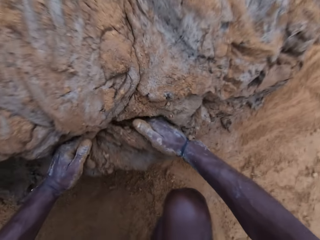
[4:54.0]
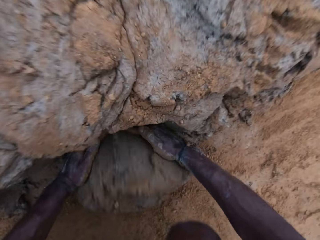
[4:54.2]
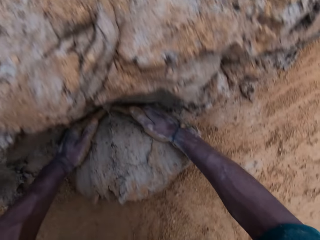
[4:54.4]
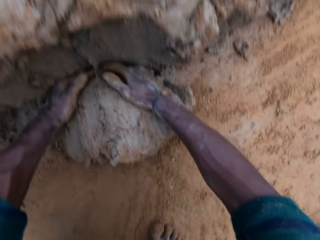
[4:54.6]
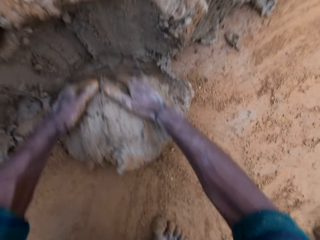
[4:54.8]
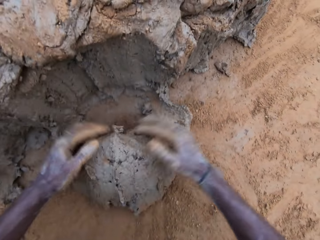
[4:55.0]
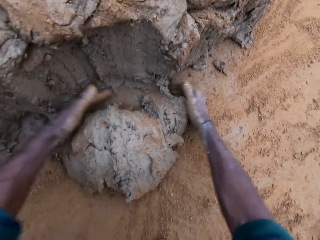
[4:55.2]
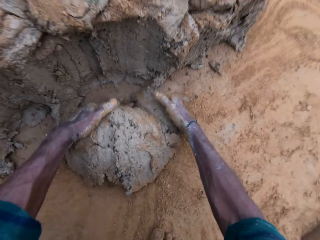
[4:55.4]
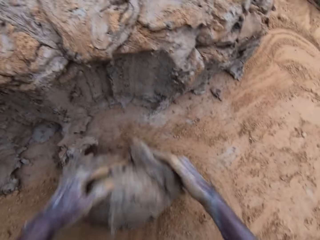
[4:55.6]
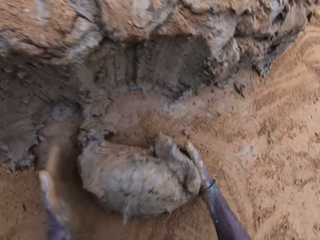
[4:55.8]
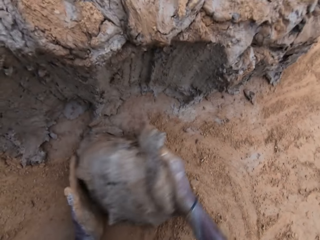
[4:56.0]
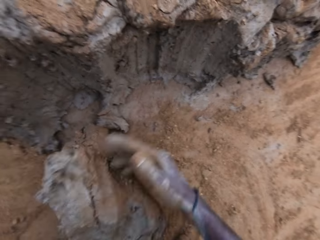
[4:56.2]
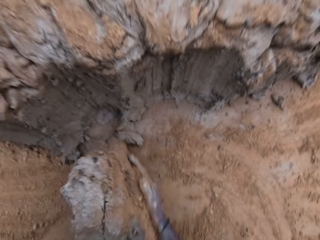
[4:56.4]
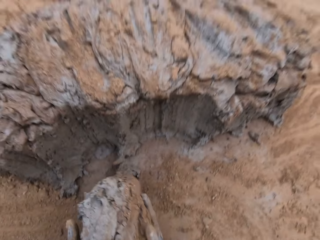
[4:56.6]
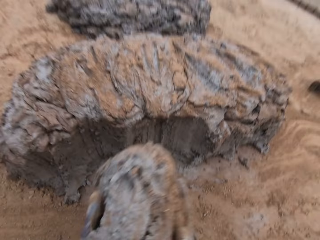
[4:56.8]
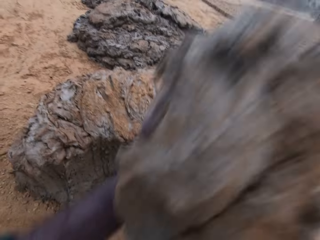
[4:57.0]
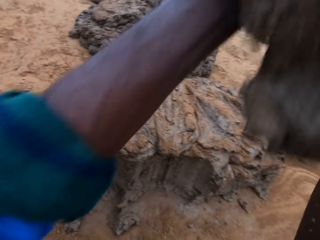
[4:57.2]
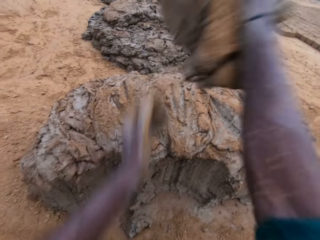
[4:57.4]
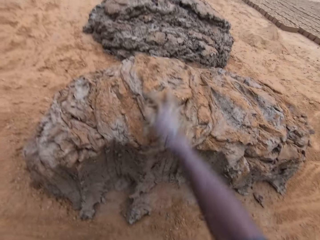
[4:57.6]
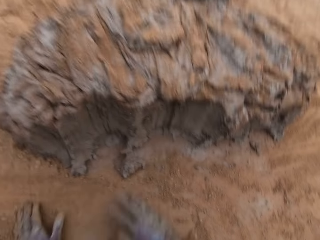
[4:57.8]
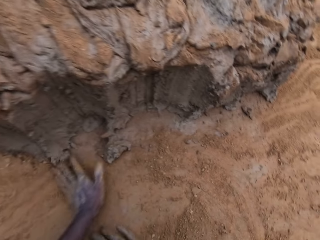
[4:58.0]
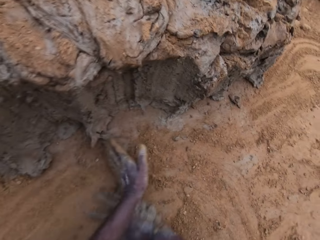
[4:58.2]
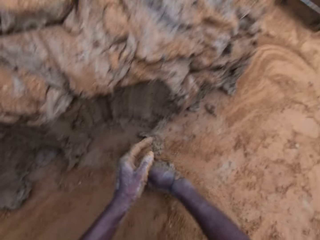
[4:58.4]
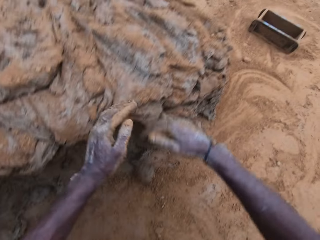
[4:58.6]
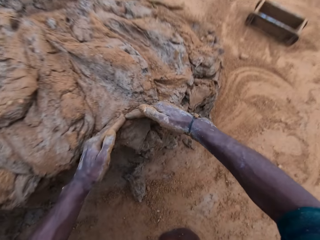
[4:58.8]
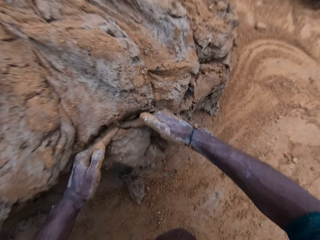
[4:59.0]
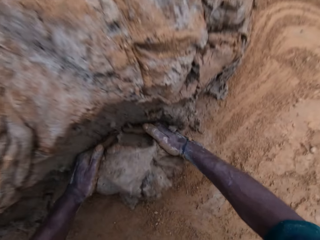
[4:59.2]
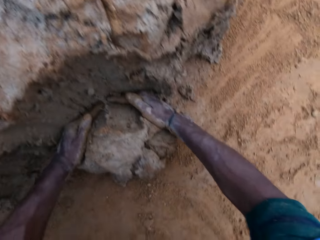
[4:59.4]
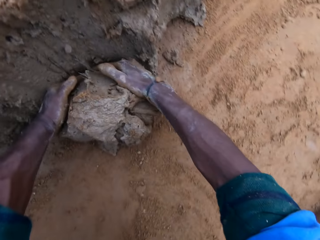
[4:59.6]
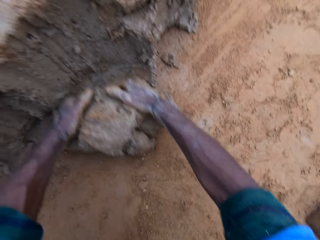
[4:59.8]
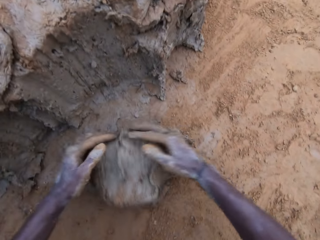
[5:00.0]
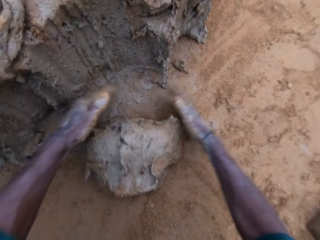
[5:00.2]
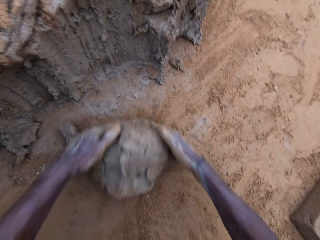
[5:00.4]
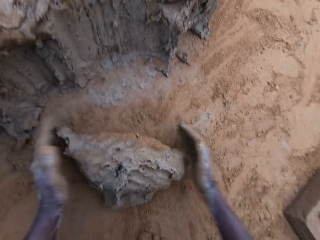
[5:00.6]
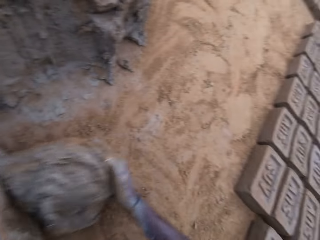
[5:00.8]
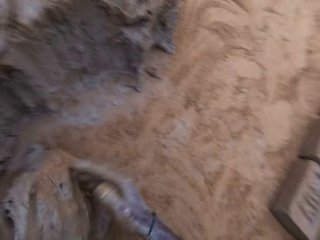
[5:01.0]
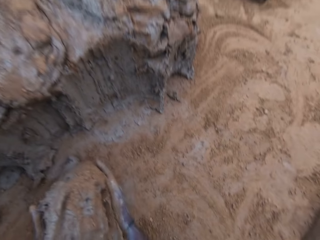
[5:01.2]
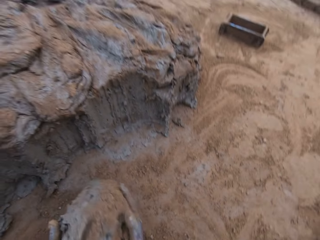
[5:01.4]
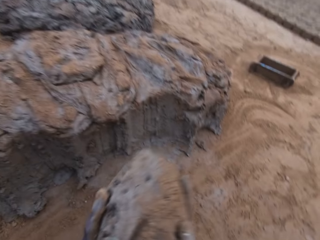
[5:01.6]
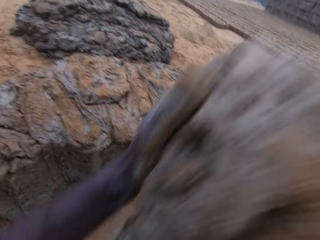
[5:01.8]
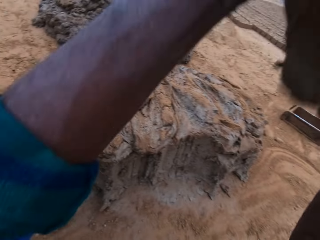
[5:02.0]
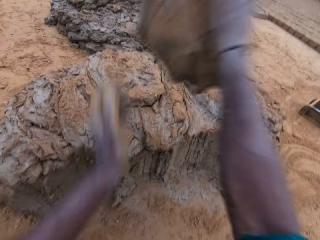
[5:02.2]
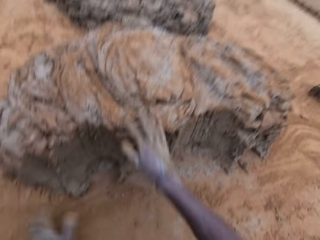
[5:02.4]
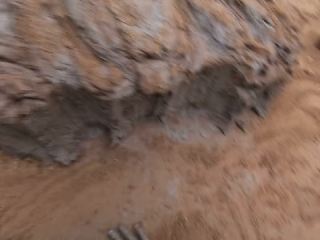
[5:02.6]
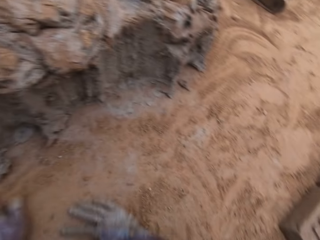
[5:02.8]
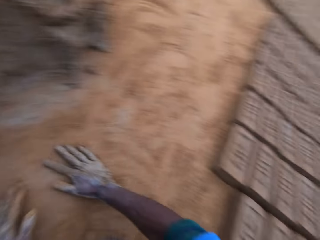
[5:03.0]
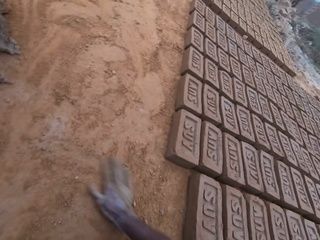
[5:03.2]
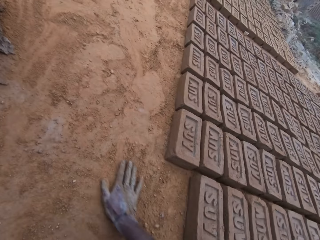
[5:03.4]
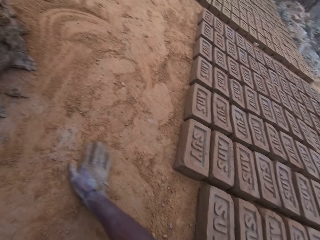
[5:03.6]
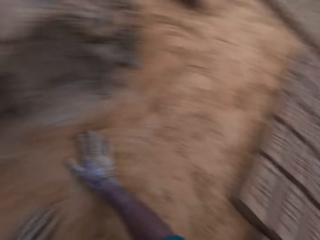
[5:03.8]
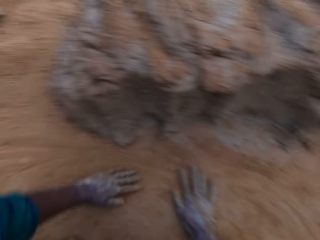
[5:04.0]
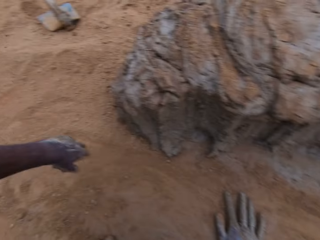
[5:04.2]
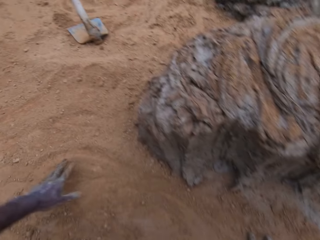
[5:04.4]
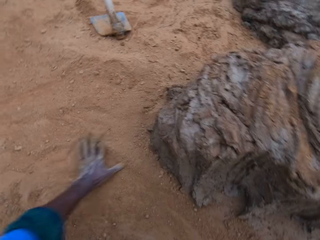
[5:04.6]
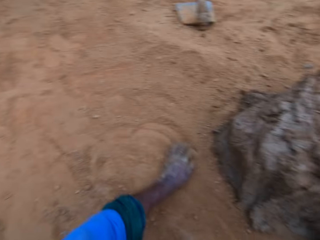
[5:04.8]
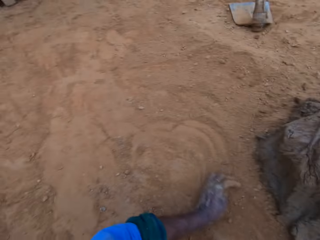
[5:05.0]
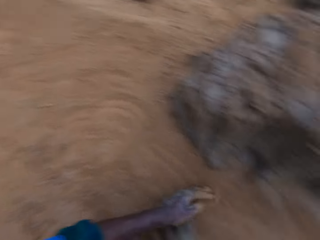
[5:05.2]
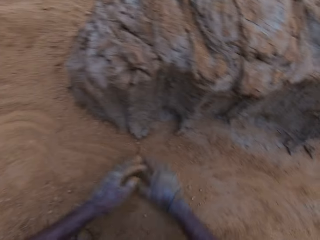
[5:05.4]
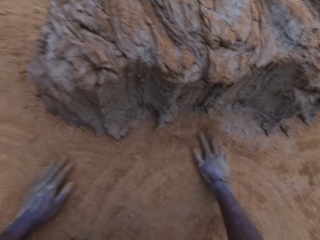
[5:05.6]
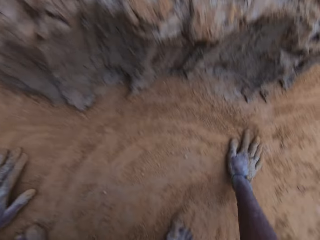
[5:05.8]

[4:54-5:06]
The camera wearer fetches clay or mortar from the ground with his hands. He picks up the clay from the ground. He carries the mortar from the ground. He throws the clay on the clay on the ground. He moves soil on the ground with his hands. He rubs his hands on the ground. He fetches the clay from the ground with his hands. He picks up the clay from the ground. He carries the mortar from the ground. He throws the clay on the clay on the ground. He moves the soil on the ground with his hands. He rubs his hands on the ground.

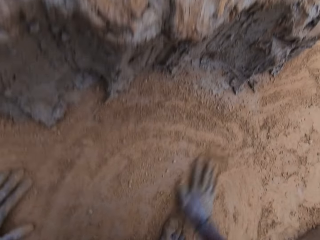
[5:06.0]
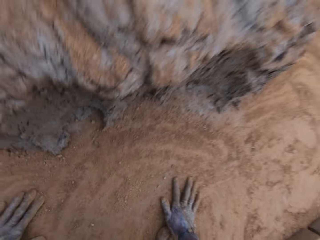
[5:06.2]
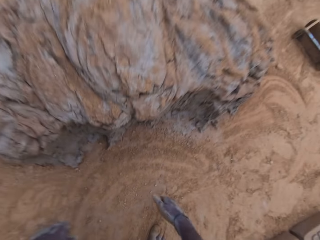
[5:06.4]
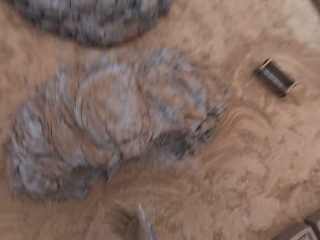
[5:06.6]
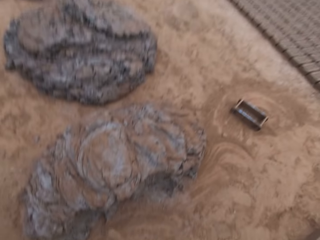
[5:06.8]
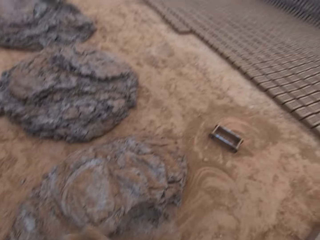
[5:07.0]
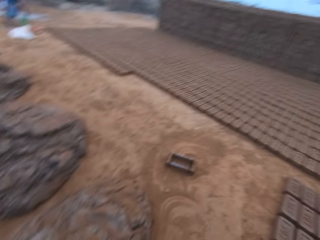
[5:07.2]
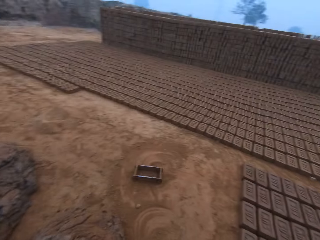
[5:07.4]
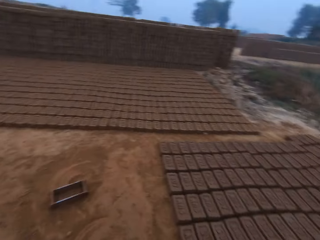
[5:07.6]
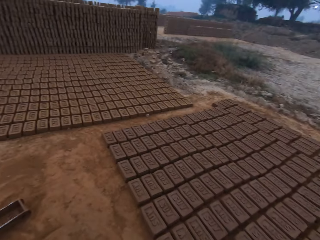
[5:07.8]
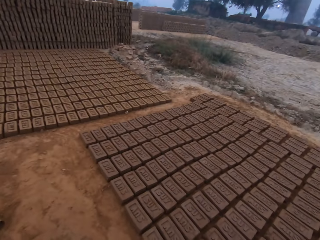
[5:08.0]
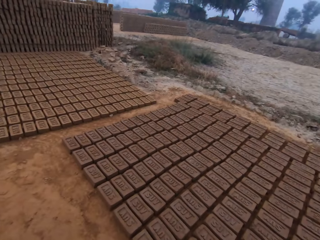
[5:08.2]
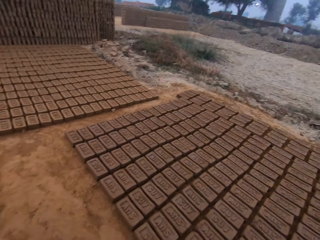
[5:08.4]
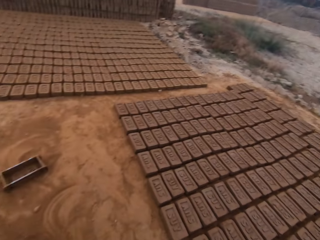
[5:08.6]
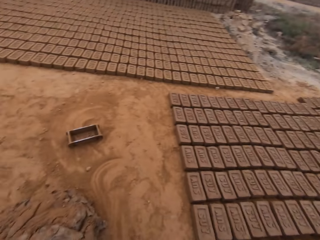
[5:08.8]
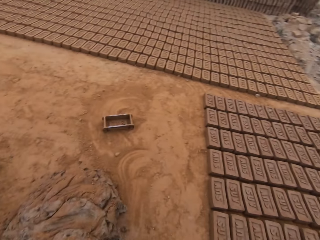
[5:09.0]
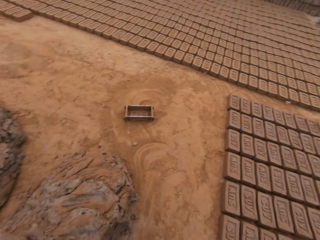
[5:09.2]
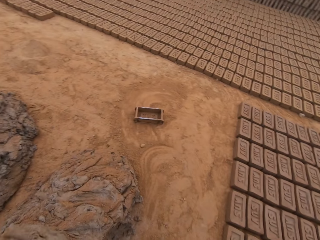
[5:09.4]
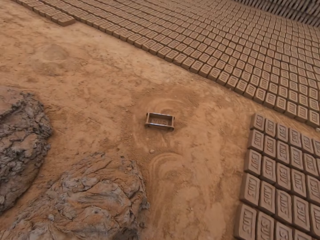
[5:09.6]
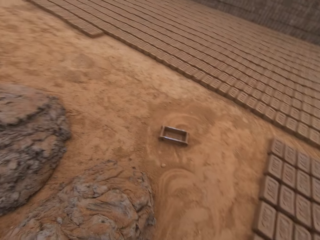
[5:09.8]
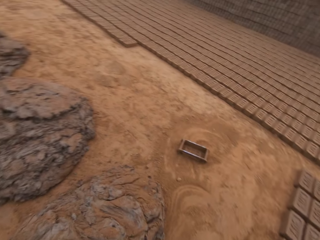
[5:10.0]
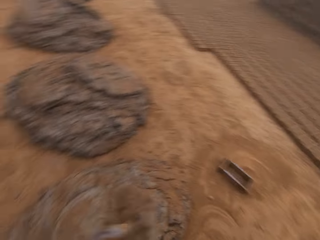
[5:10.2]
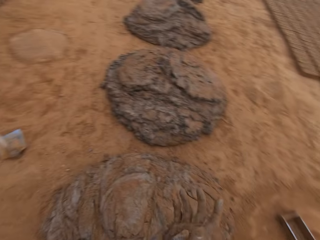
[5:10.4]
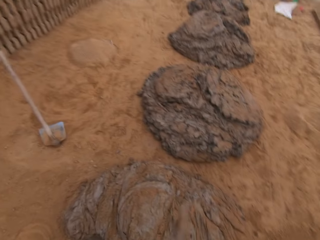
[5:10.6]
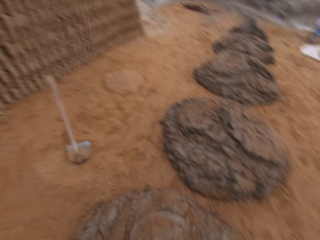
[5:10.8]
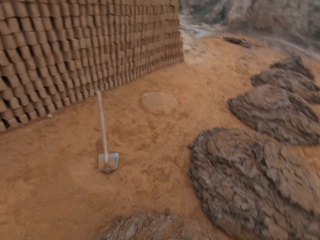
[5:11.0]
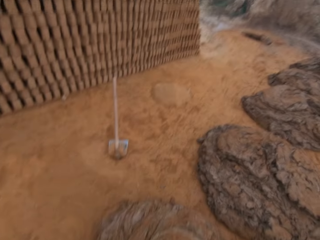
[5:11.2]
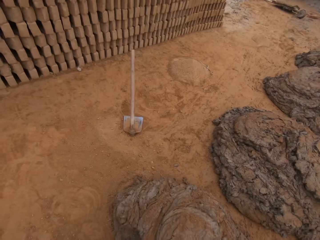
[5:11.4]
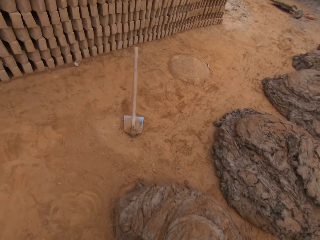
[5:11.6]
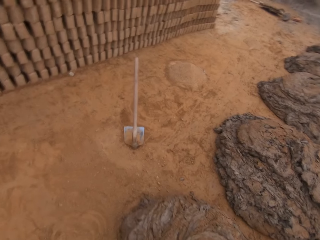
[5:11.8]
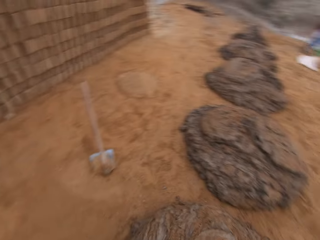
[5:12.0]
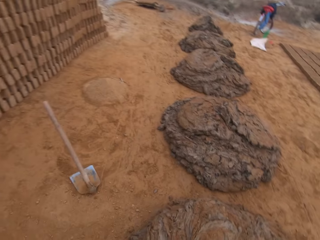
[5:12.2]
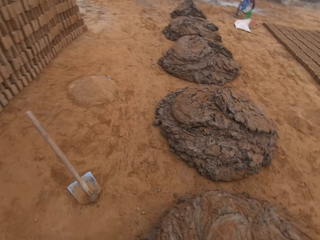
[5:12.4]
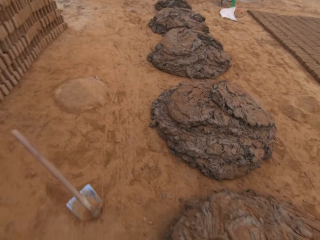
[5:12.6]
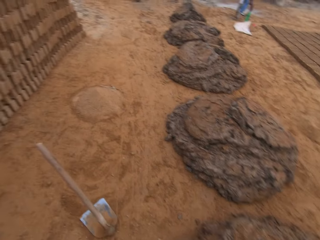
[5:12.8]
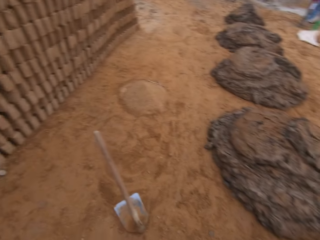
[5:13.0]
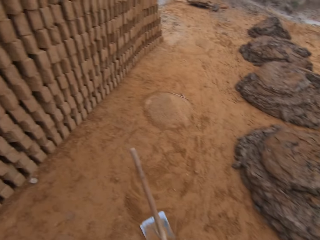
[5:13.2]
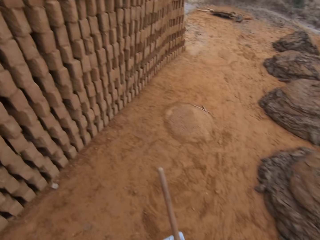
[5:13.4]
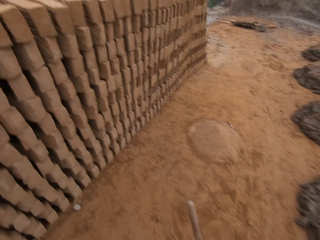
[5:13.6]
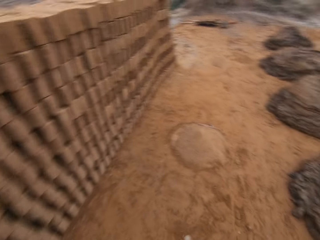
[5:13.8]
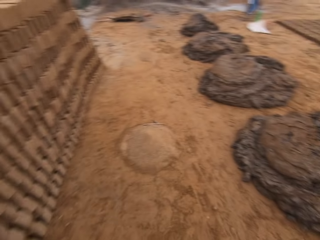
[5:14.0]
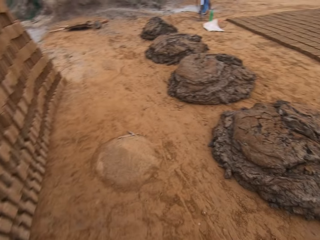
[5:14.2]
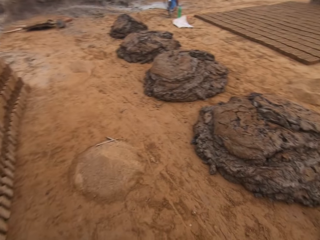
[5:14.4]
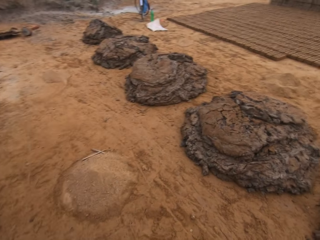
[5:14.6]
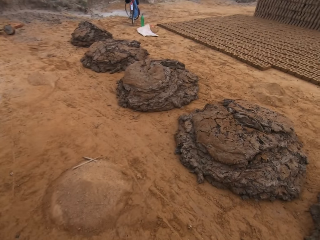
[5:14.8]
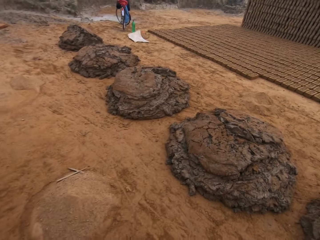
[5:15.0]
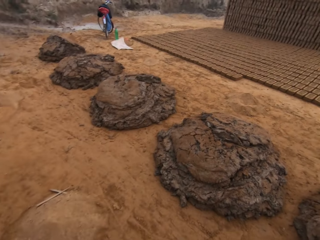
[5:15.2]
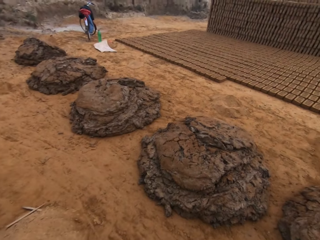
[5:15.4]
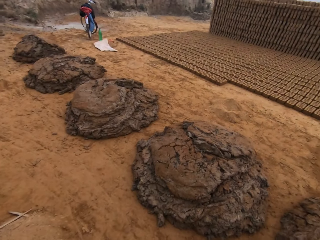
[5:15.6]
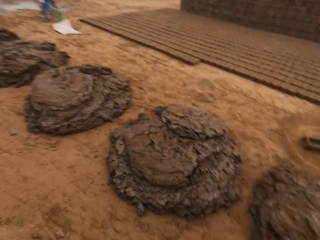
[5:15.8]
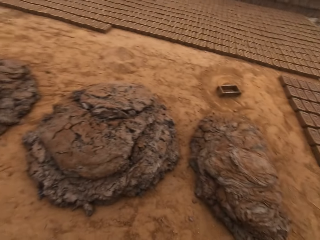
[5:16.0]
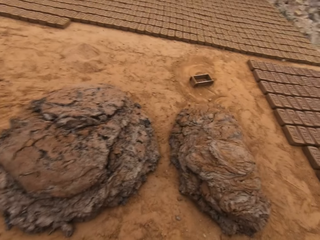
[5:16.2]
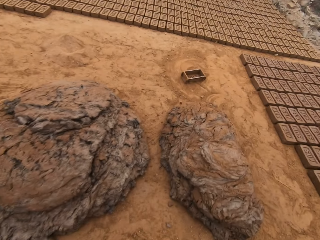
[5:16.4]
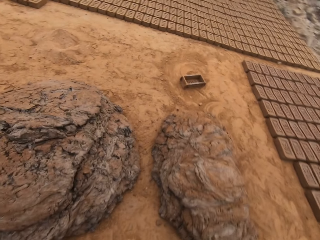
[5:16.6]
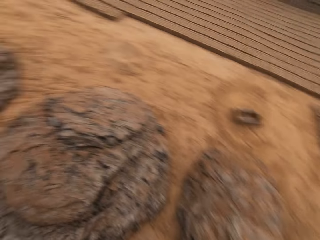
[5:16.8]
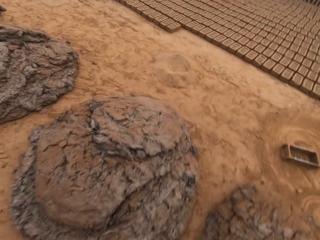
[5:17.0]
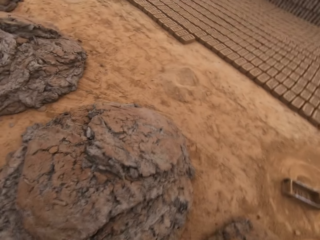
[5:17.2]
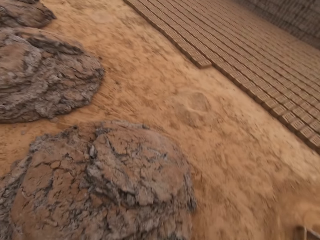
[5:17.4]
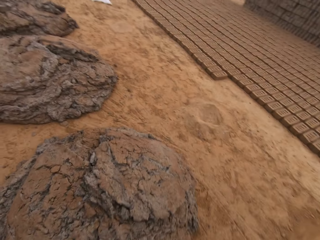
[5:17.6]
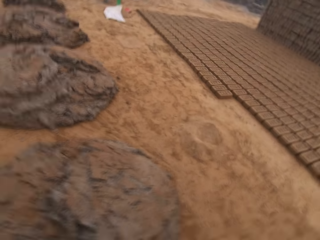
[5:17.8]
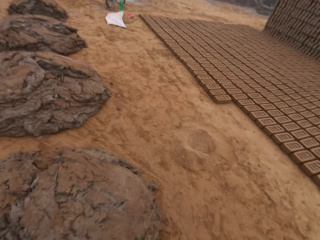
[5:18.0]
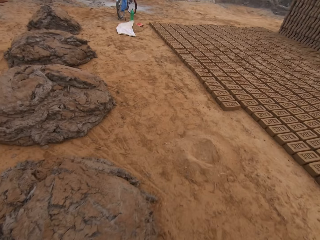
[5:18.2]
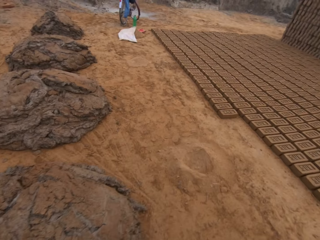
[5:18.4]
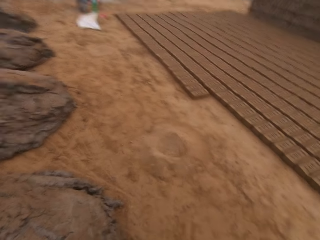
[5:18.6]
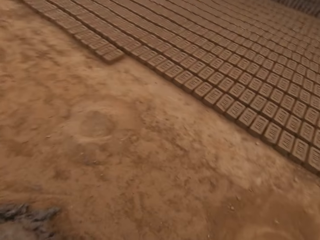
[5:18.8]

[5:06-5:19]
The camera wearer stands from the ground. They look around the field. They walk around the field.
